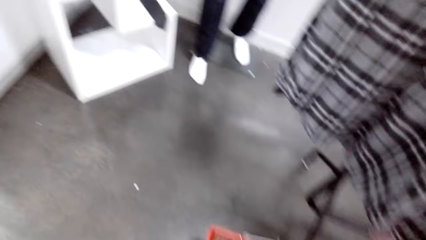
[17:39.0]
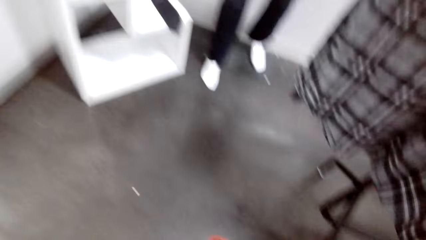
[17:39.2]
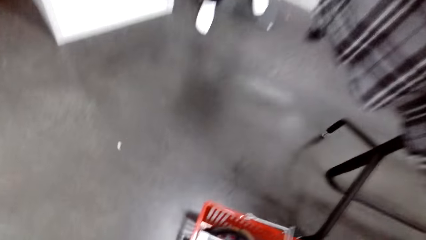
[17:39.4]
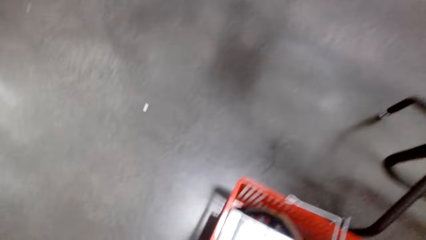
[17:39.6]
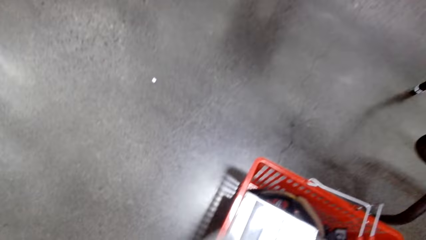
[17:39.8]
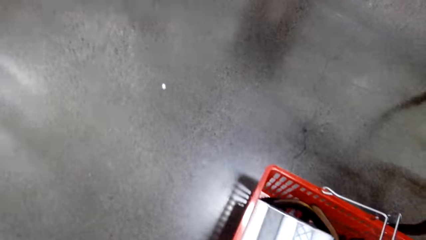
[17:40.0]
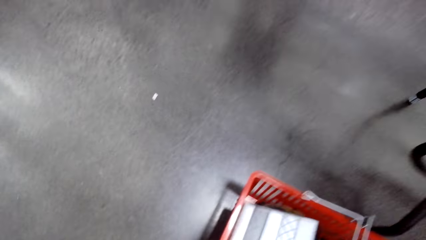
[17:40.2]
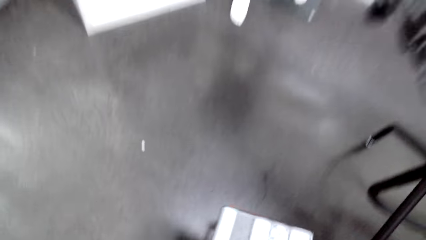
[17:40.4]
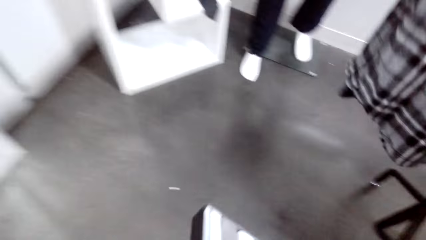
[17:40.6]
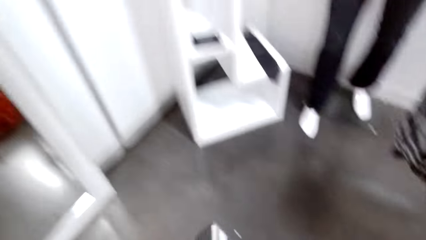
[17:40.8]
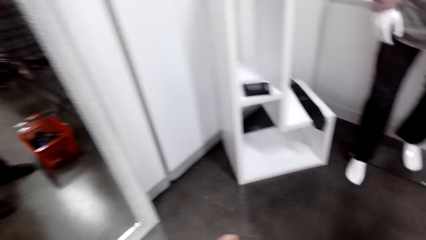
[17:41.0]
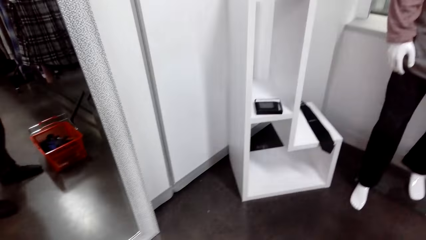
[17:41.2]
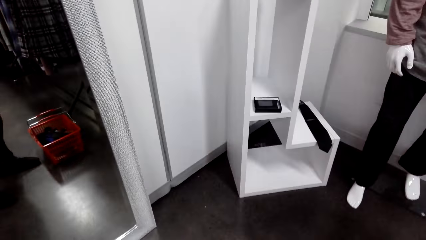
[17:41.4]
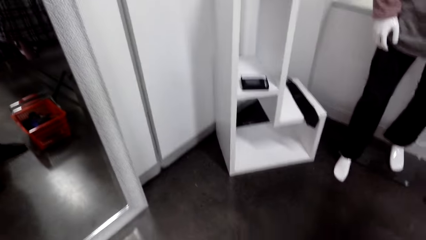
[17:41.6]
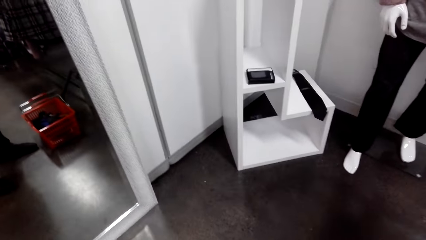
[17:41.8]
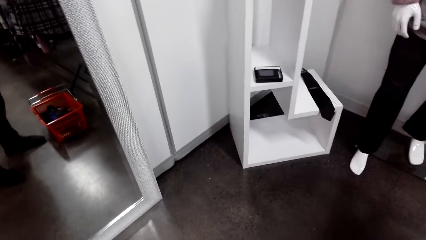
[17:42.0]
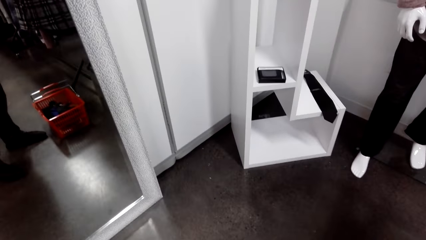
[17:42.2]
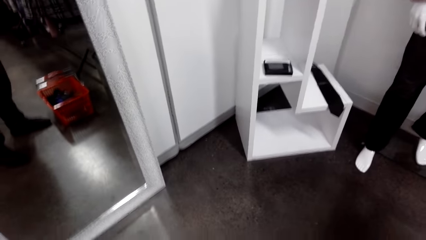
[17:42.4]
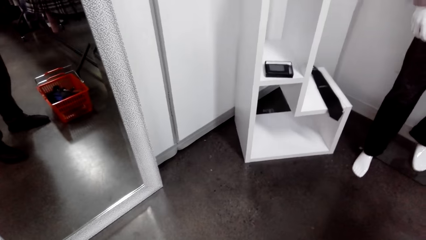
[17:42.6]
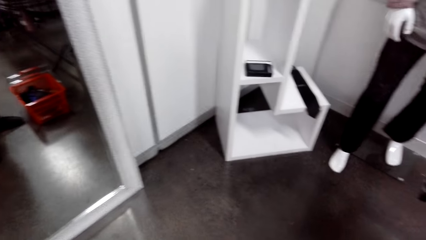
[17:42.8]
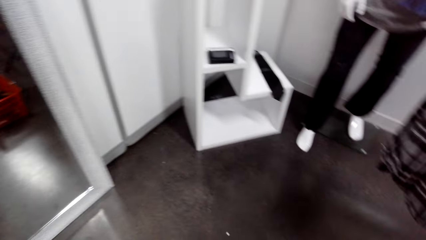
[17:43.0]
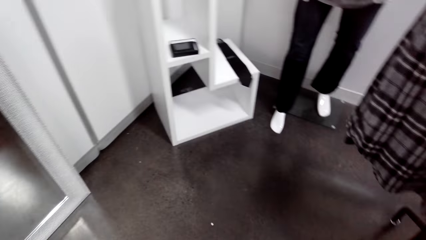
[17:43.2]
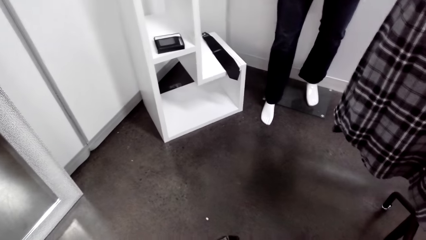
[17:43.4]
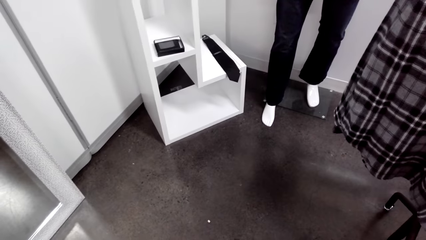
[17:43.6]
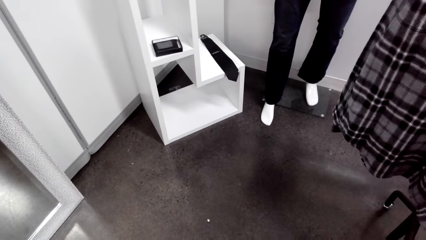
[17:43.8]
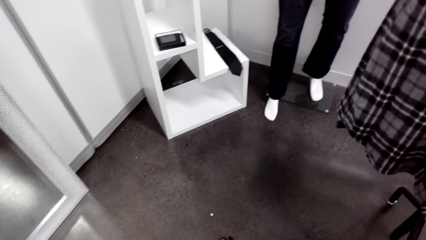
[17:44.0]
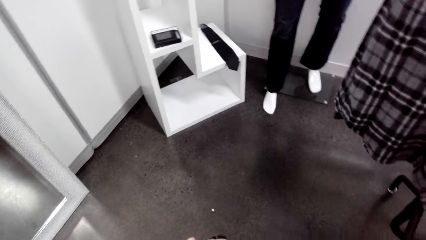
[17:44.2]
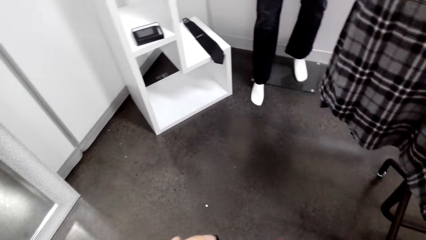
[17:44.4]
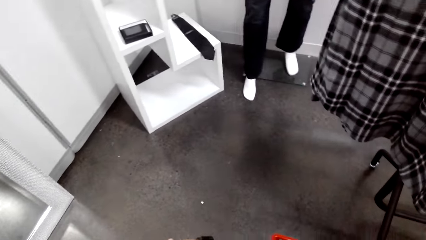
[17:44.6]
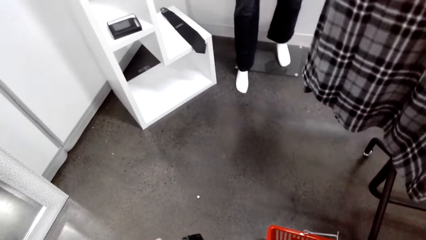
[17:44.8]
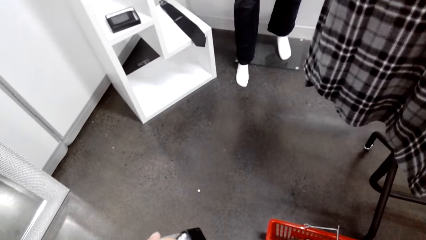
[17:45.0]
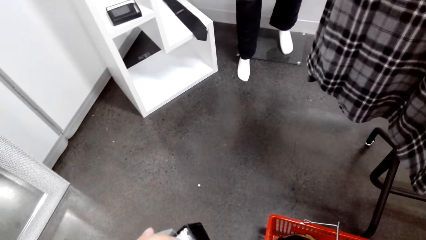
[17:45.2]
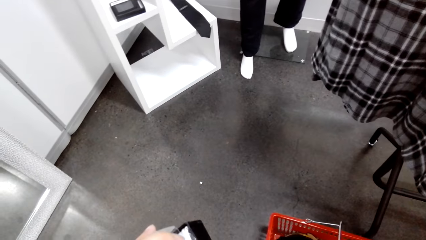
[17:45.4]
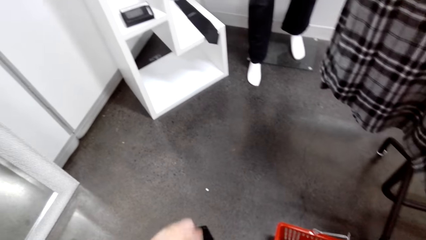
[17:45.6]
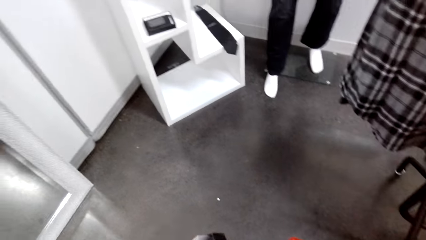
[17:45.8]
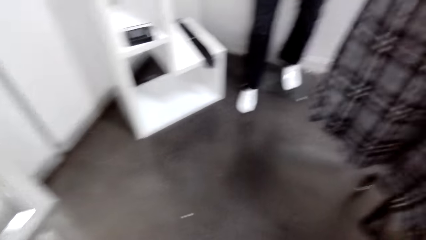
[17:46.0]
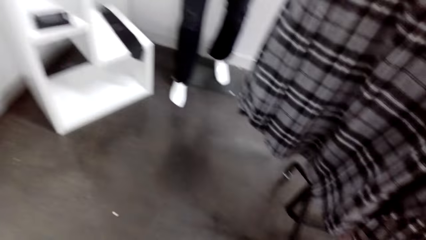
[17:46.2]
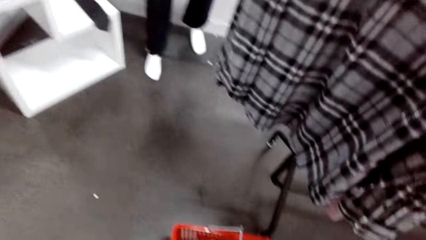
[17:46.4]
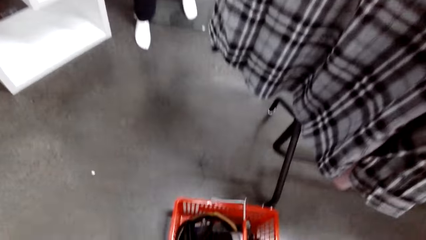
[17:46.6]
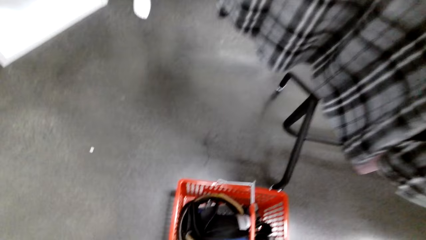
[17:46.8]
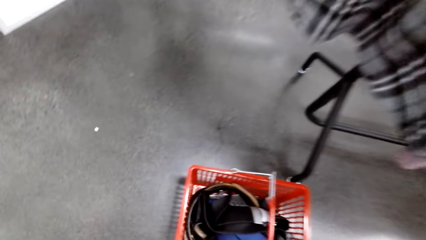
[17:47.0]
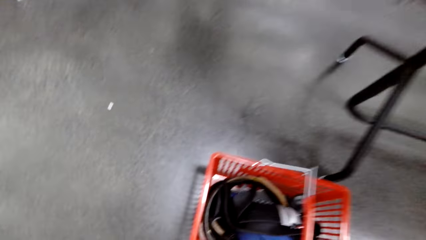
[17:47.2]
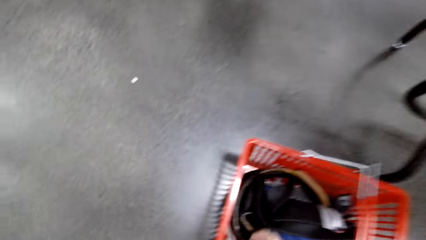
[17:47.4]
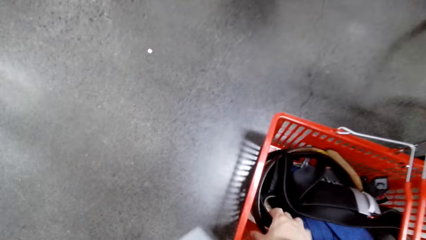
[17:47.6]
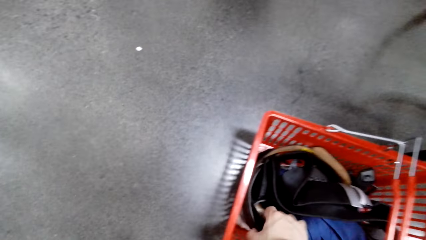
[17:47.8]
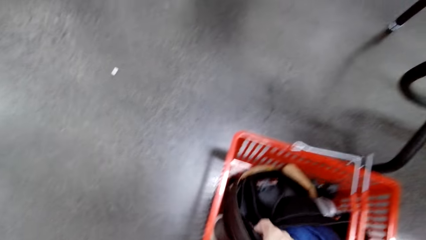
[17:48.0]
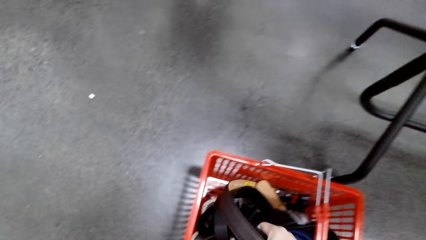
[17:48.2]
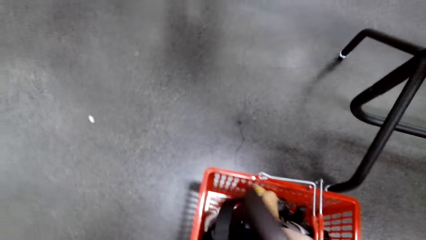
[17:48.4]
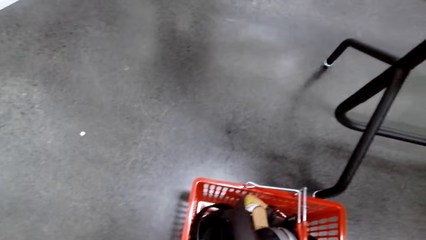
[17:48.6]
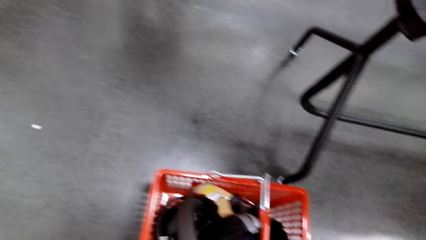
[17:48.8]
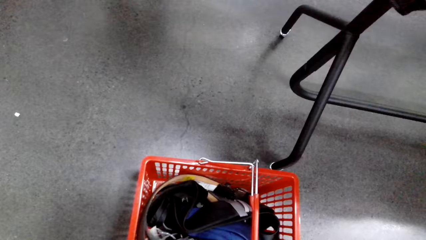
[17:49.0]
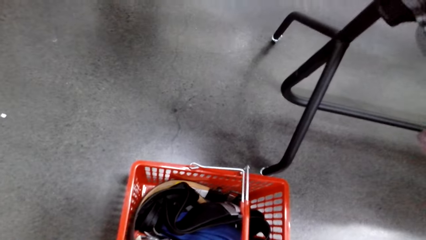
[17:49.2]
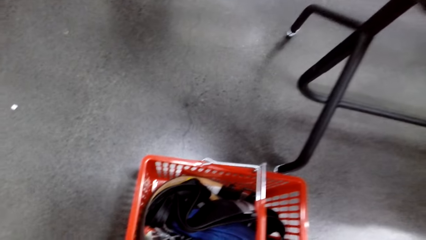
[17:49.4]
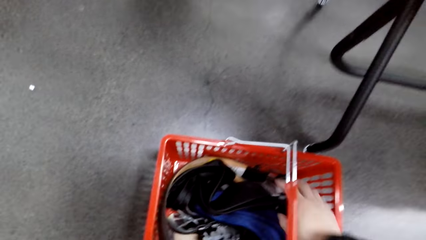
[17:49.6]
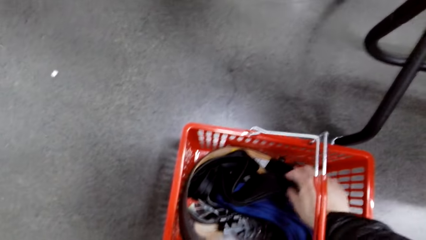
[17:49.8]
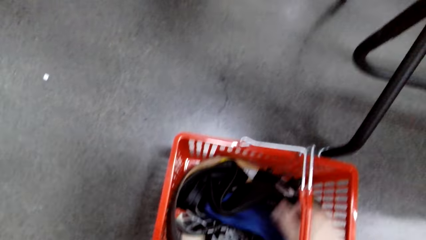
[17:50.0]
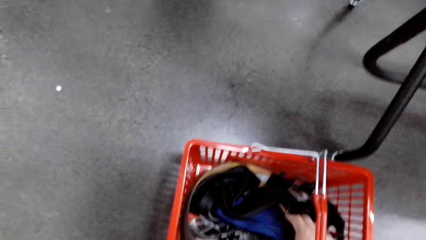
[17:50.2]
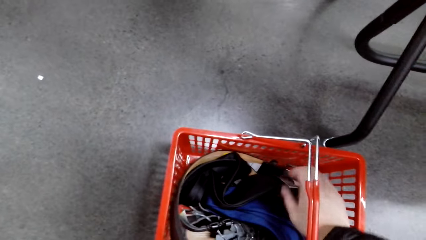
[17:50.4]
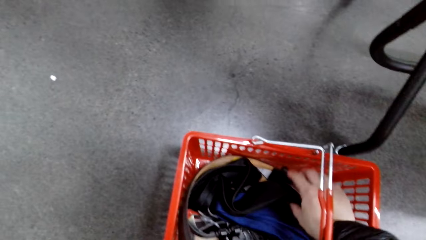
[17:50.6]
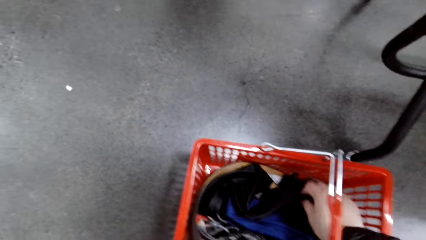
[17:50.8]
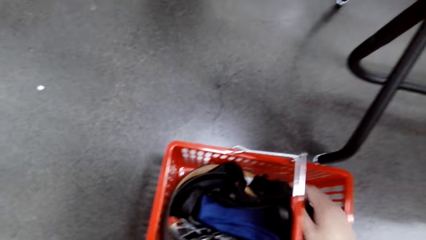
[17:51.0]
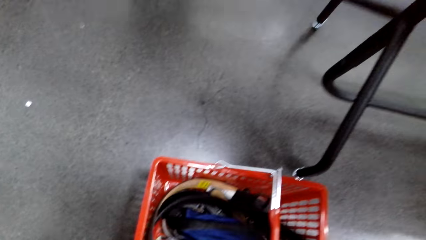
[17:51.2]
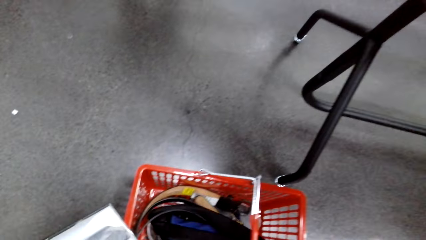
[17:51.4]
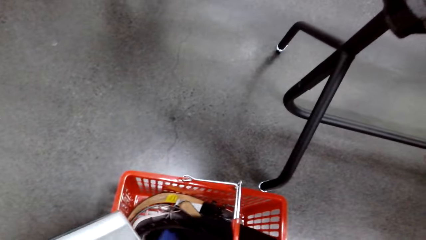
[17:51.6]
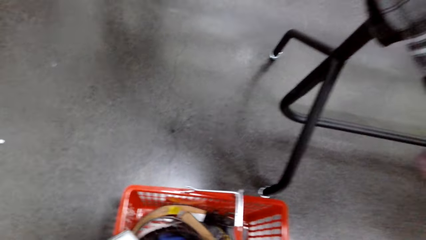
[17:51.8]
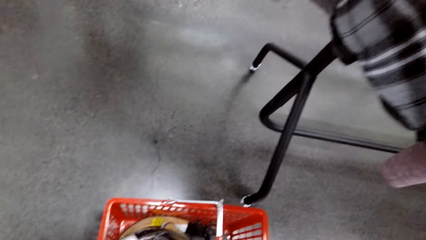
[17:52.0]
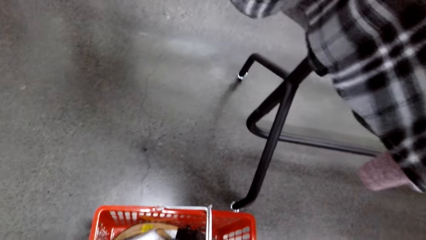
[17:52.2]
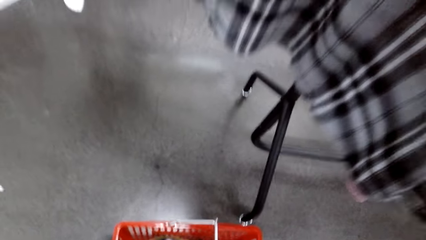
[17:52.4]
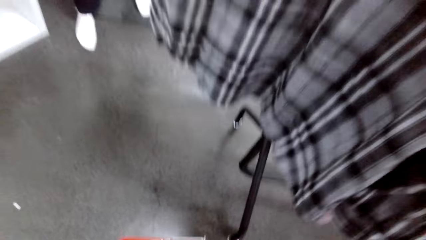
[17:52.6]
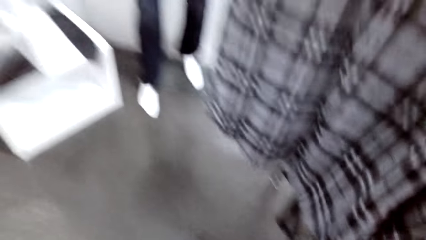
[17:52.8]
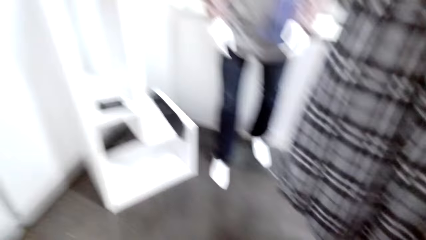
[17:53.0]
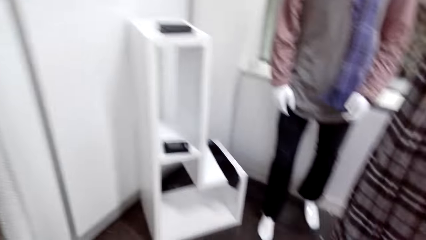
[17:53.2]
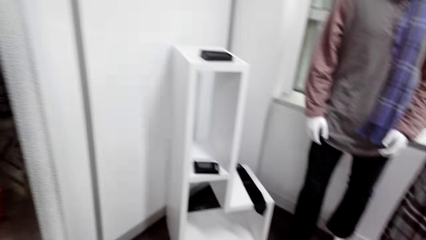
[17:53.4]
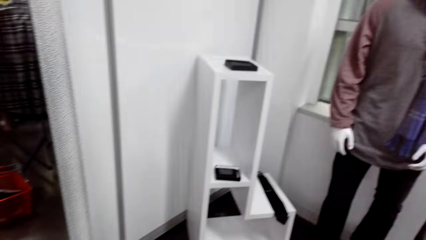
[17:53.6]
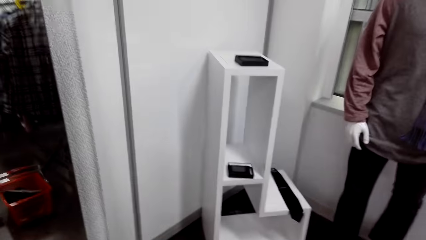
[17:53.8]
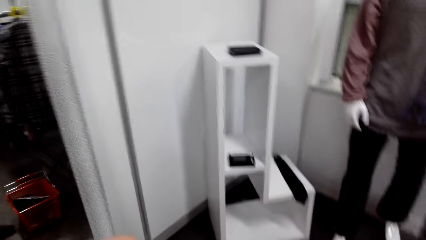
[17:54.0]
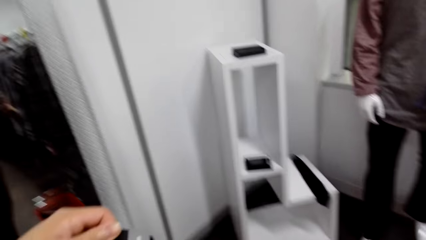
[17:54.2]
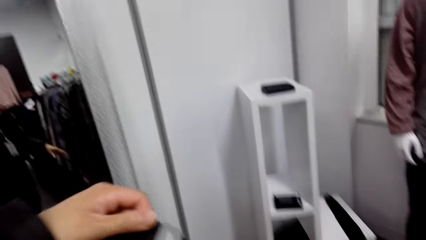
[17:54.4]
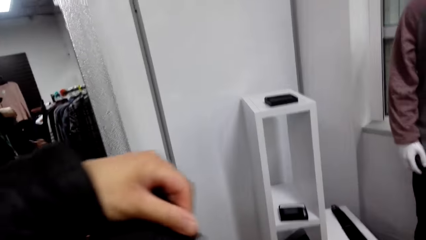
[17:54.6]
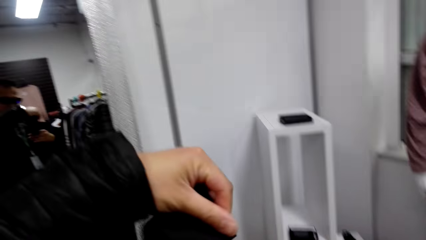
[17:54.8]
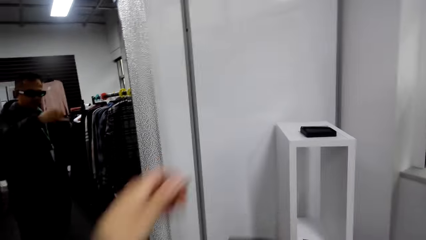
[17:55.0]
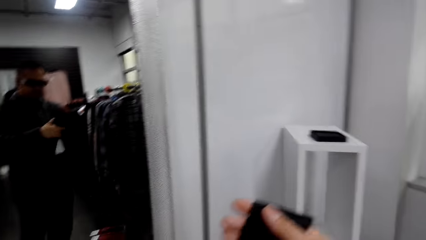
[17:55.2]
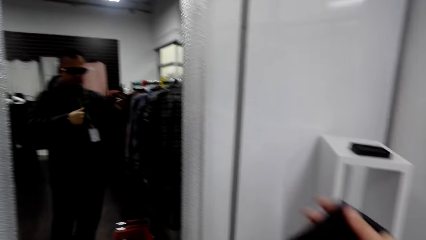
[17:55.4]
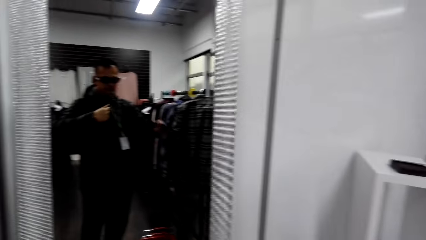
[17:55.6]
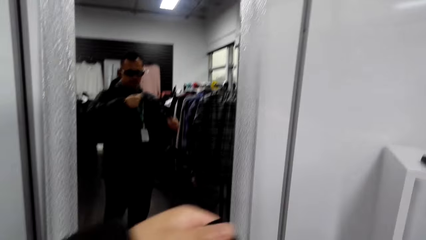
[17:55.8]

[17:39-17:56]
The camera wearer picks up the pack of ties. They do something. They pick up a belt. They hold the belts. They pick up a tie.
